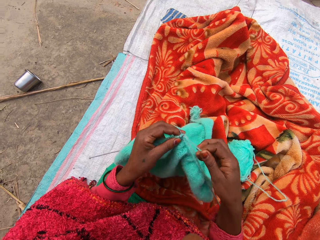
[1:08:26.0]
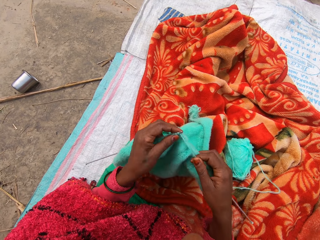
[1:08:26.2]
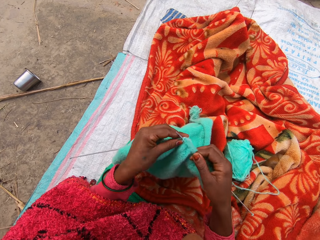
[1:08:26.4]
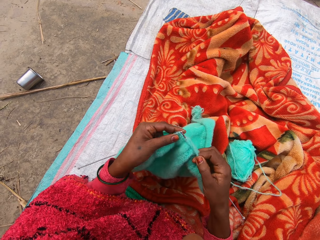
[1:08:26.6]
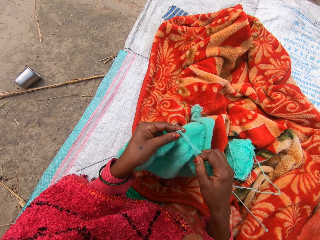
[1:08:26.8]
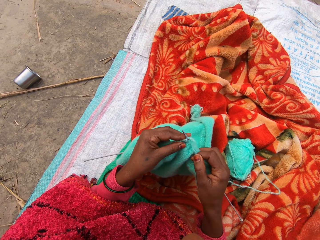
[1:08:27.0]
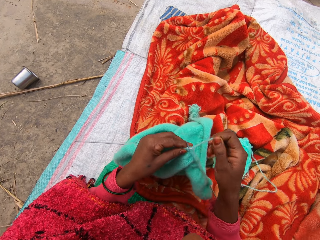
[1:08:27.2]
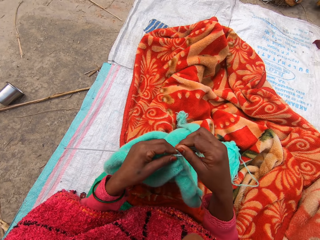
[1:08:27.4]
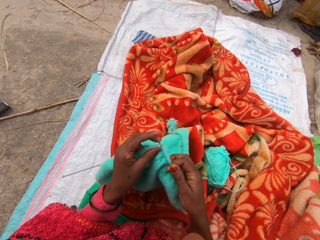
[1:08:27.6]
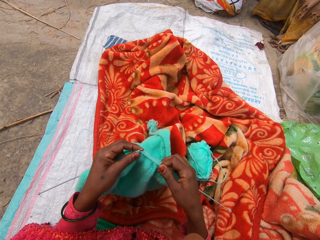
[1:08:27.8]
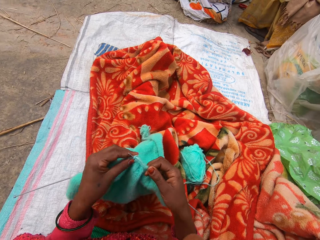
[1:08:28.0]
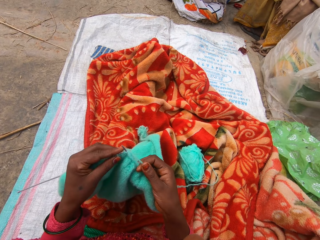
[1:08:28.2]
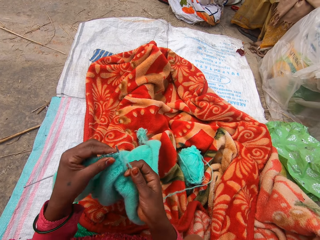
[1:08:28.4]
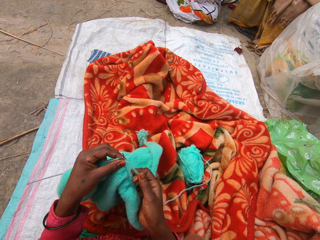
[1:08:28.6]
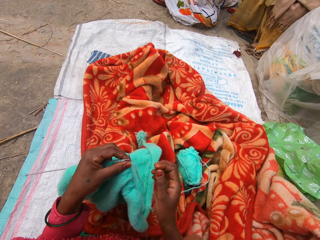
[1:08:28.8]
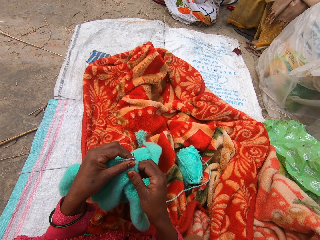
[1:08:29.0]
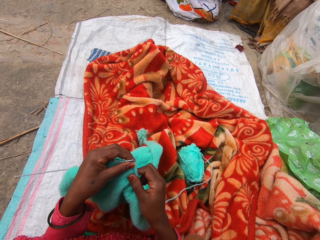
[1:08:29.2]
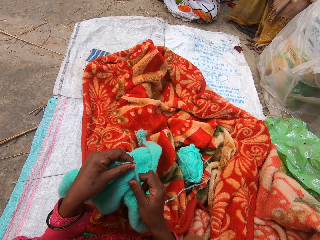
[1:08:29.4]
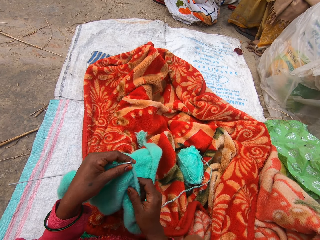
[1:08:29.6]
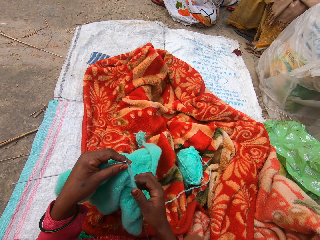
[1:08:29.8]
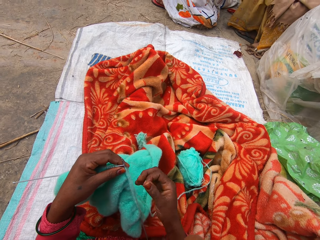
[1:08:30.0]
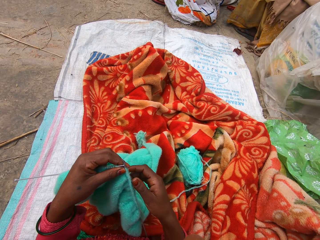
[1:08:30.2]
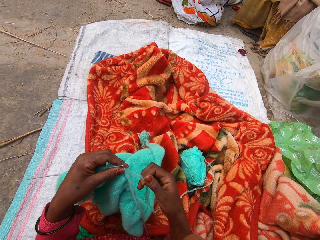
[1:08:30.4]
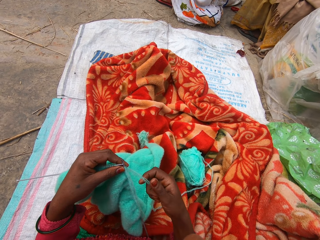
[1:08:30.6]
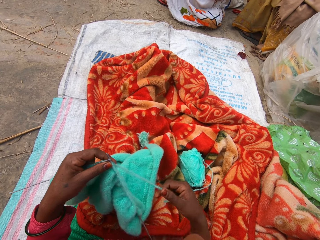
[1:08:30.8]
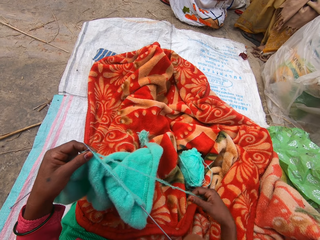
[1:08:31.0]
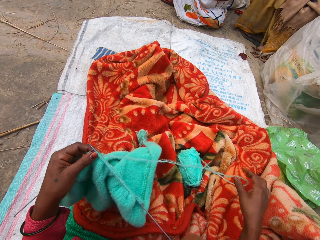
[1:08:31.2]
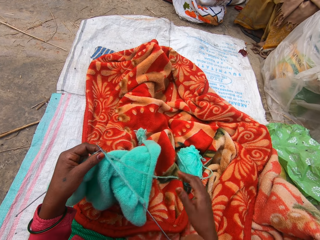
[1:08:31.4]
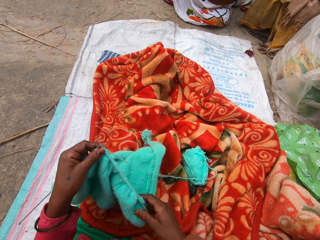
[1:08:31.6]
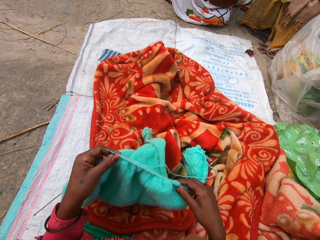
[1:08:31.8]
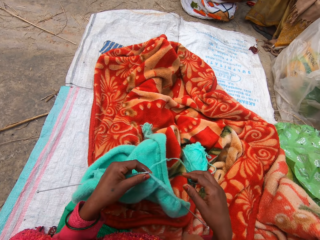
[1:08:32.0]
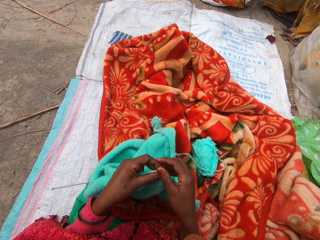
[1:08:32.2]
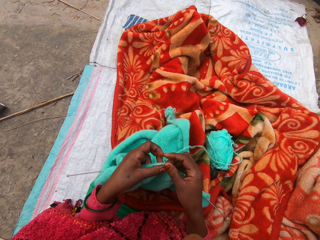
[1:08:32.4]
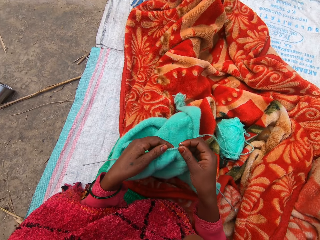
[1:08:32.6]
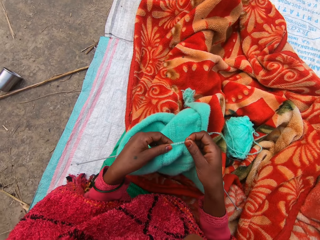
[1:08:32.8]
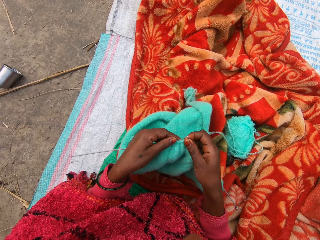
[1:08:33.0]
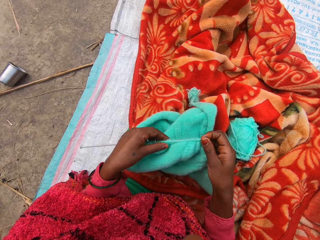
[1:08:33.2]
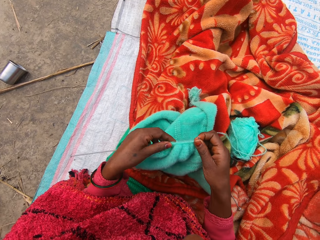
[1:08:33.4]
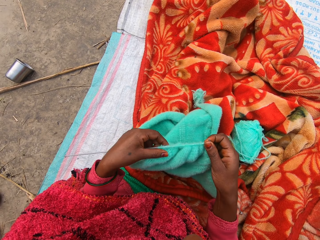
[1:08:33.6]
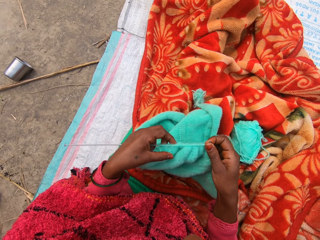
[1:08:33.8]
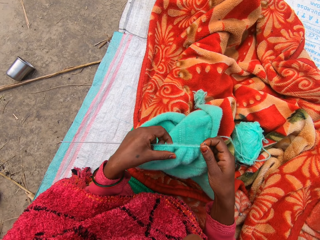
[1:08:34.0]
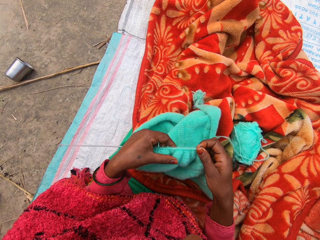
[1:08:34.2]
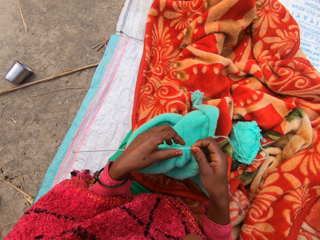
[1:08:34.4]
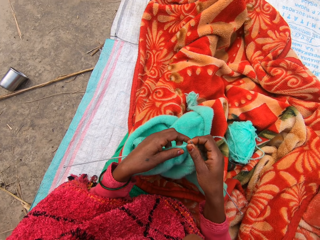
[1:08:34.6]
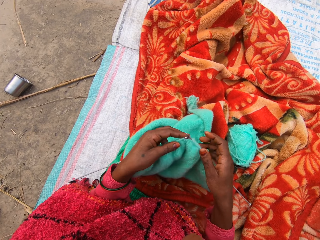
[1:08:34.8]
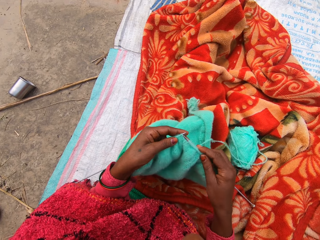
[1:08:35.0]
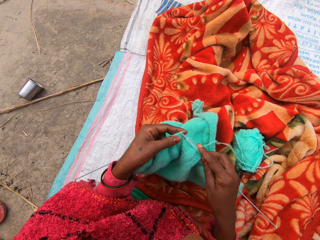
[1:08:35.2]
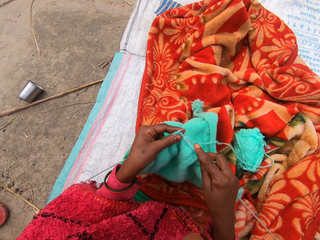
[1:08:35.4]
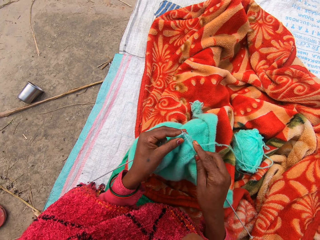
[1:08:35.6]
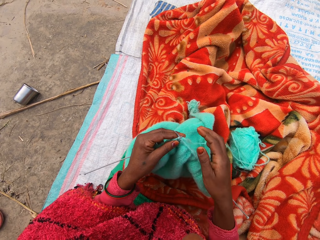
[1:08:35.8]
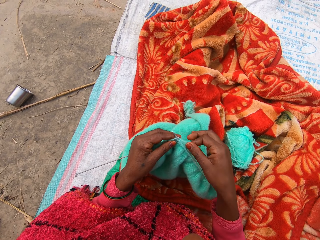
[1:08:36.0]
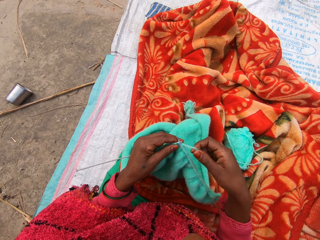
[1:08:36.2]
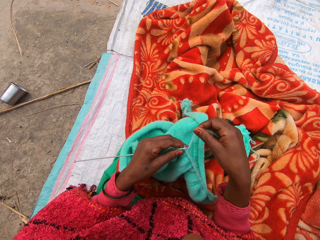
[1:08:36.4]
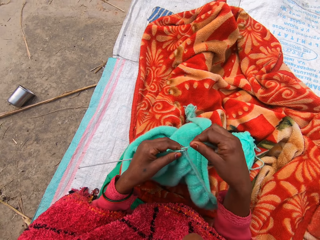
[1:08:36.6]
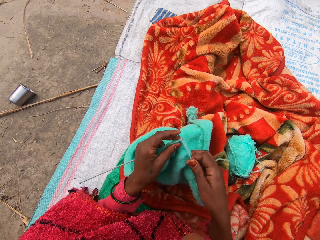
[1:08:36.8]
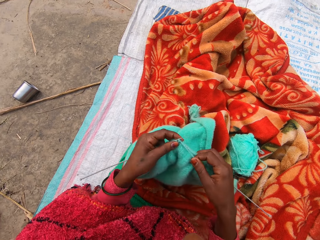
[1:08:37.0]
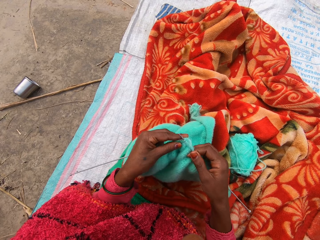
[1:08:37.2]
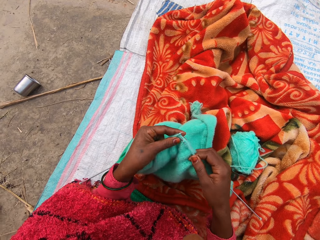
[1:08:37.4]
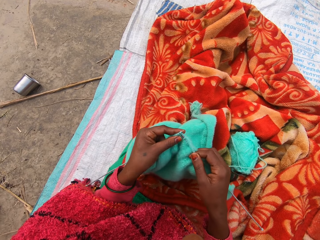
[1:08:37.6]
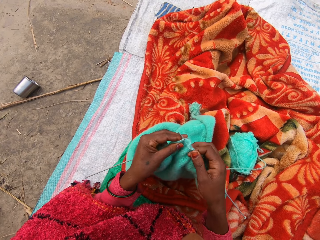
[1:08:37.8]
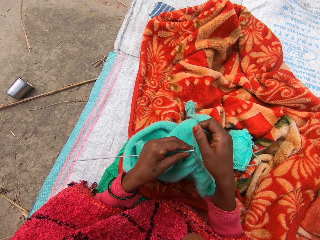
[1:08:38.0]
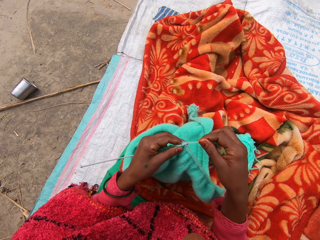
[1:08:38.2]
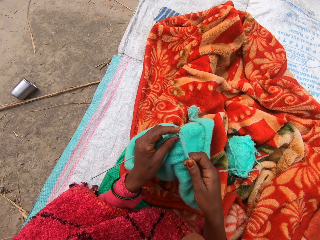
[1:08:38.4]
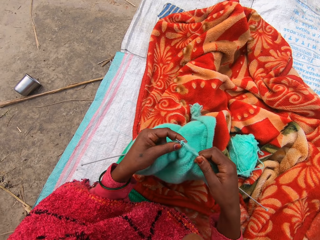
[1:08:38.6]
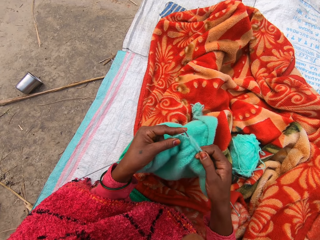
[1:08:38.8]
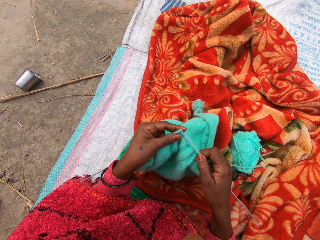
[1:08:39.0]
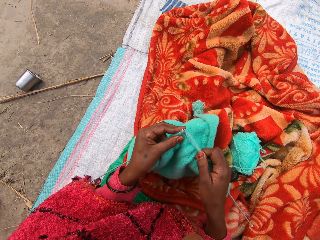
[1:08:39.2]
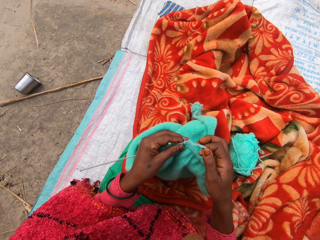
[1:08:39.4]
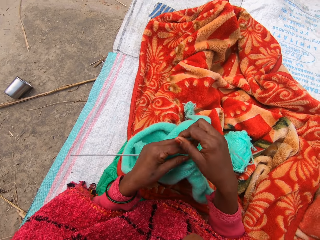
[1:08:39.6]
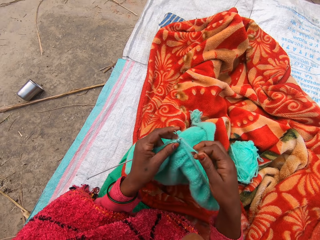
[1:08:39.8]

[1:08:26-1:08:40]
The camera wearer adjusts the fabric on the knitting needle with her right hand. She adjusts the thread. She holds the fabric. She adjusts the cyan fabric on the left knitting needle with her left hand. She knits the fabric.

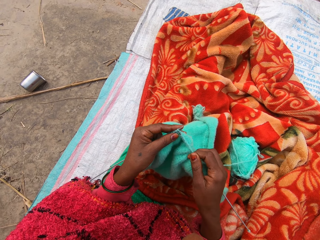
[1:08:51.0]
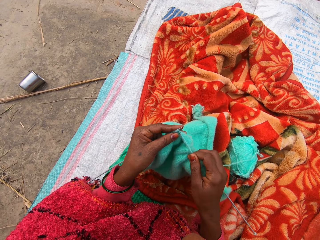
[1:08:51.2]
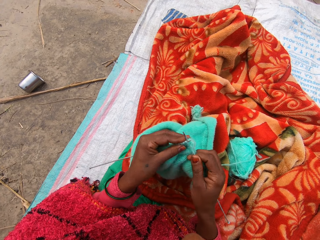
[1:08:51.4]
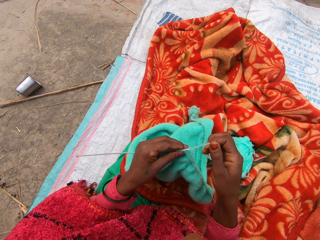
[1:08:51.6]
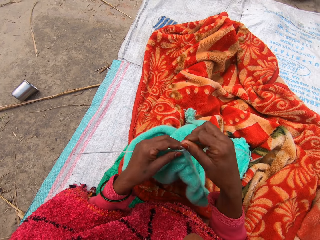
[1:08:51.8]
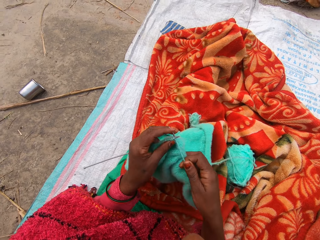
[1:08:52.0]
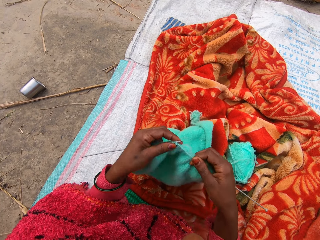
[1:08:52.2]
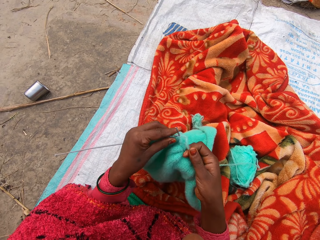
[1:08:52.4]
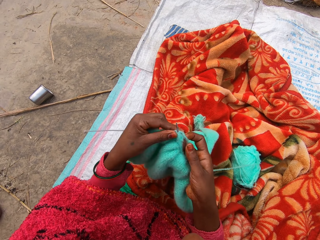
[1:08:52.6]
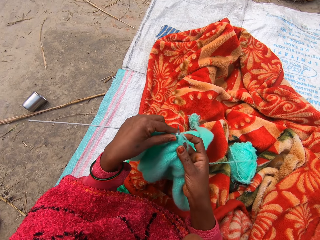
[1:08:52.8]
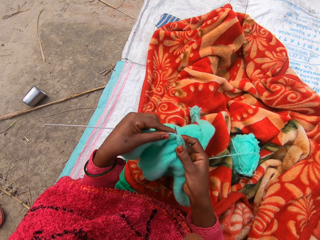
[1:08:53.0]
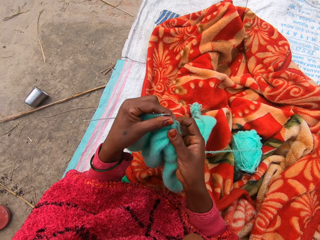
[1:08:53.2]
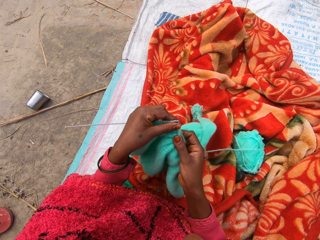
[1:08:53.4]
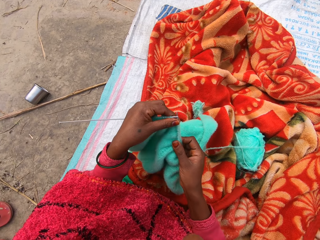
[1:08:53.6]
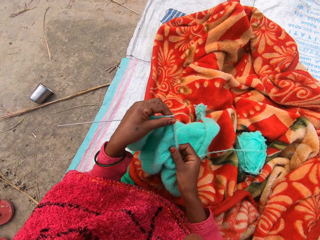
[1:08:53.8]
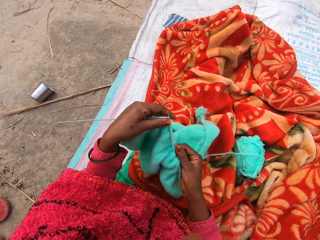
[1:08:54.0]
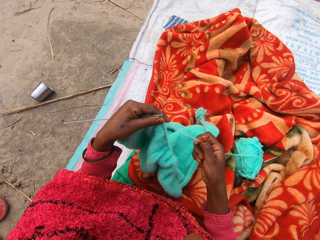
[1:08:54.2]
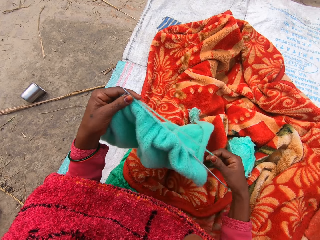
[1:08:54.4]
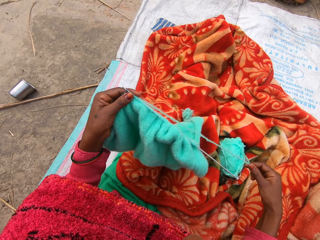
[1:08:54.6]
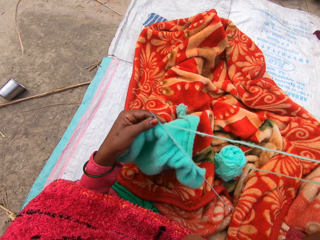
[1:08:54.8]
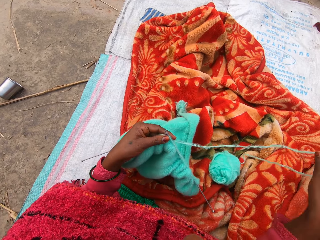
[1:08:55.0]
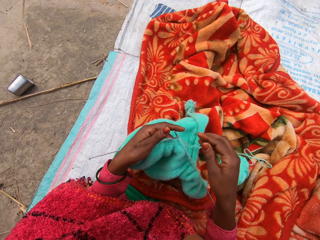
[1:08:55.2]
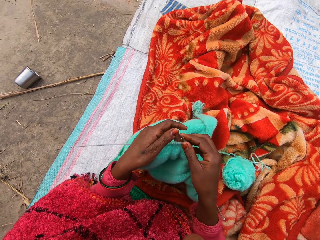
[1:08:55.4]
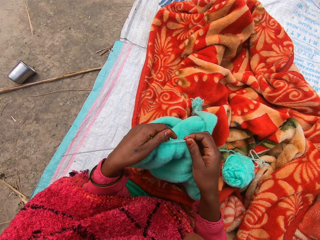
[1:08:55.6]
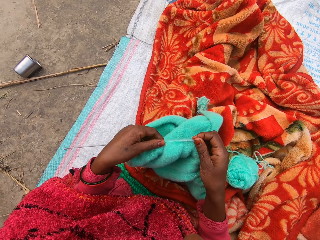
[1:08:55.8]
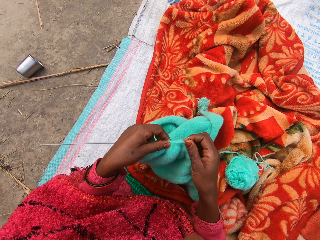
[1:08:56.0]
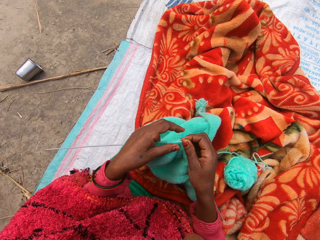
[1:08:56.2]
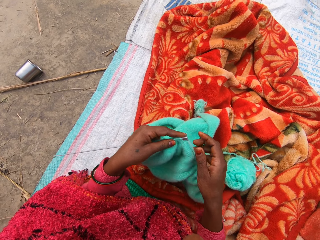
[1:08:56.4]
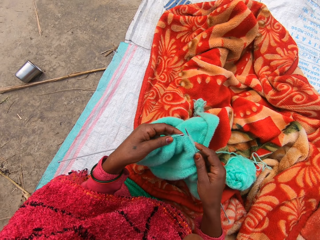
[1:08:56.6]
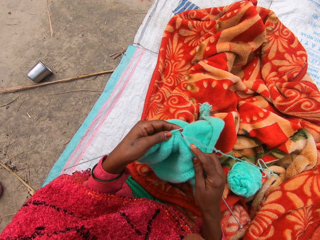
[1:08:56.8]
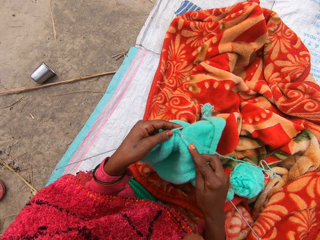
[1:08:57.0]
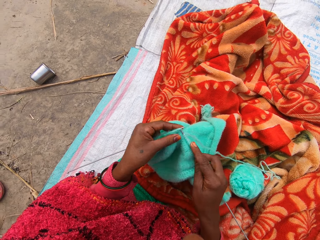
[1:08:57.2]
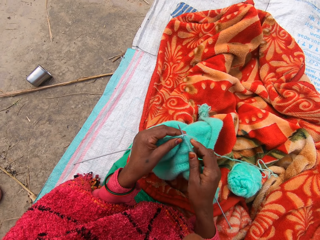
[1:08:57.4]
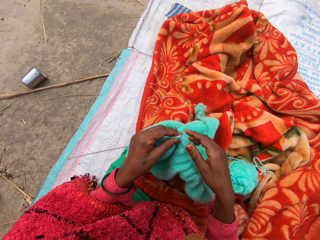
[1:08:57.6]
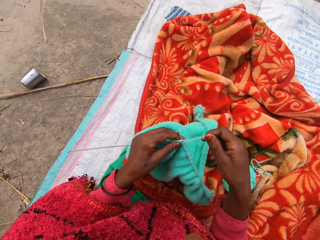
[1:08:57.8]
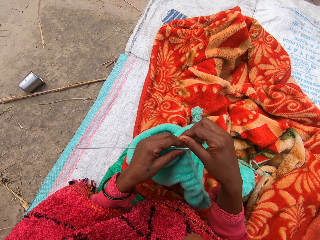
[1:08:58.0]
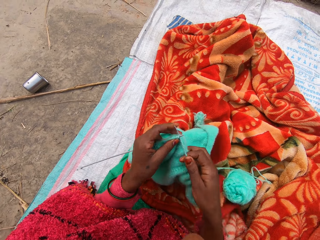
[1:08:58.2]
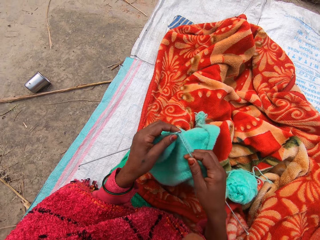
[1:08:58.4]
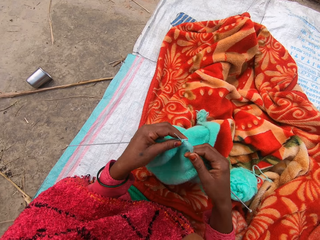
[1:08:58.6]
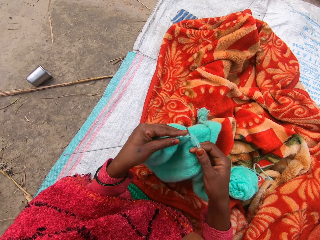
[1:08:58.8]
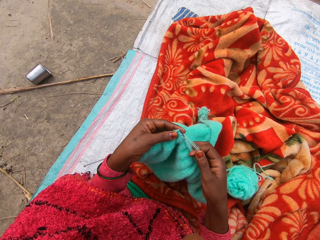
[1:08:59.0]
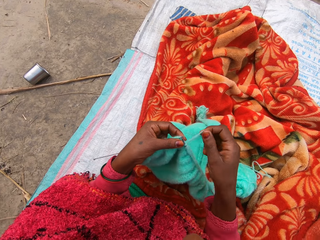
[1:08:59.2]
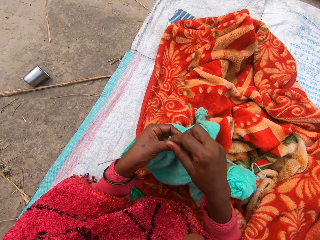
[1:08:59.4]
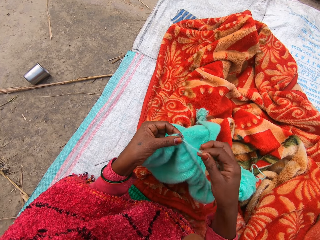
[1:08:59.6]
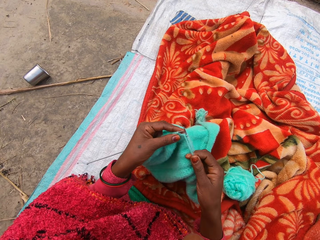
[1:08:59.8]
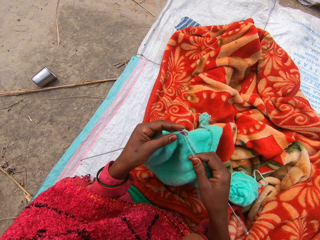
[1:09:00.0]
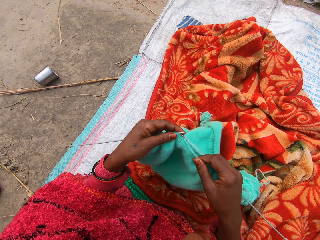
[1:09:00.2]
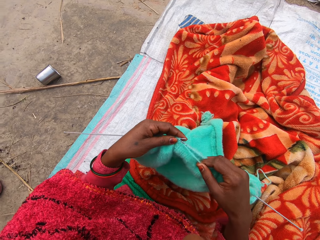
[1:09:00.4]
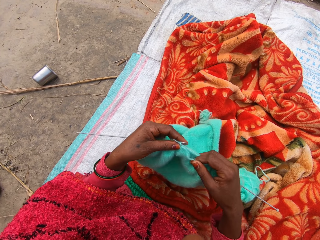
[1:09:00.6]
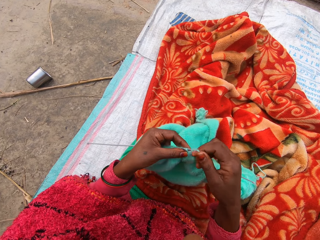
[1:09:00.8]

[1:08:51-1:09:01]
The camera wearer adjusts the fabric on the knitting needle with her right hand. She pulls the yarn. She adjusts the thread. She holds the fabric and adjusts the fabric on the knitting needle with her left hand. She knits the fabric.
